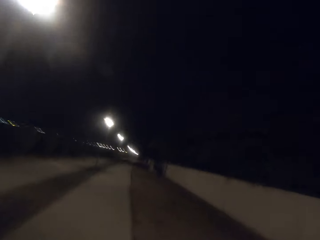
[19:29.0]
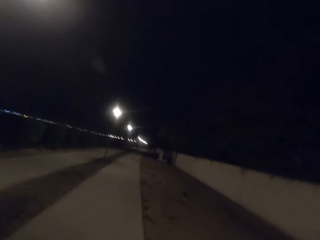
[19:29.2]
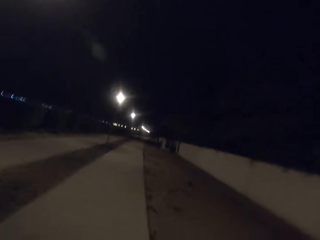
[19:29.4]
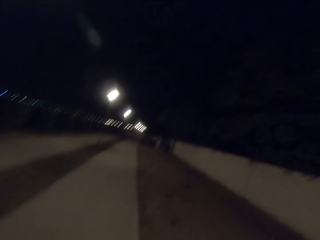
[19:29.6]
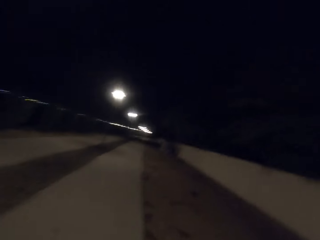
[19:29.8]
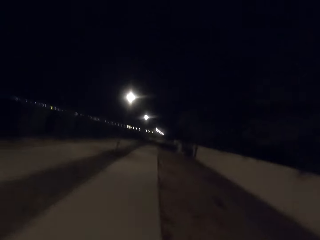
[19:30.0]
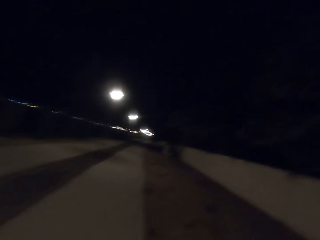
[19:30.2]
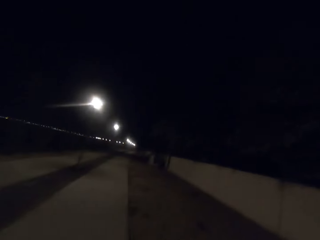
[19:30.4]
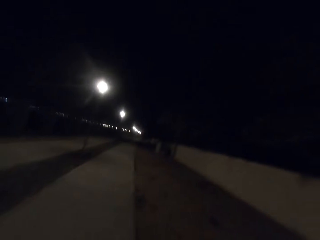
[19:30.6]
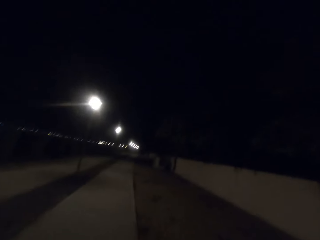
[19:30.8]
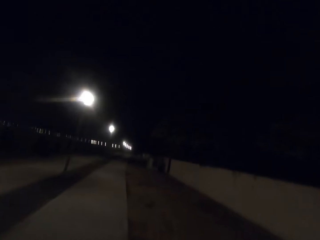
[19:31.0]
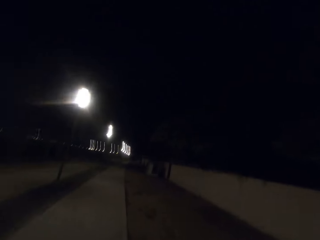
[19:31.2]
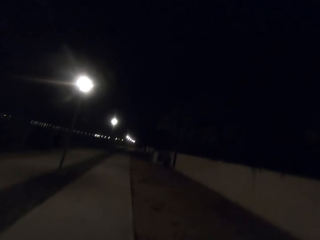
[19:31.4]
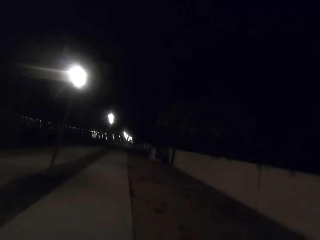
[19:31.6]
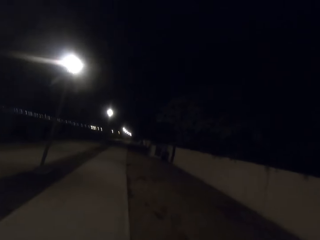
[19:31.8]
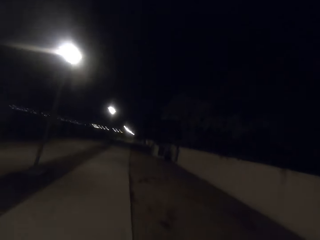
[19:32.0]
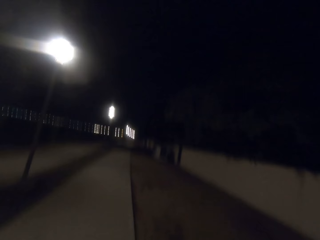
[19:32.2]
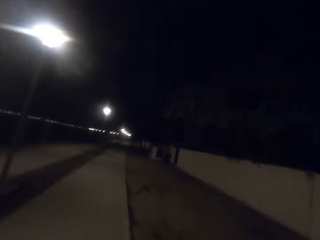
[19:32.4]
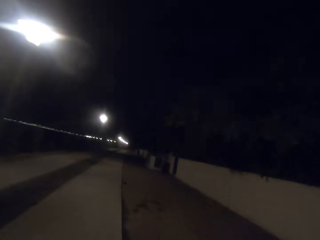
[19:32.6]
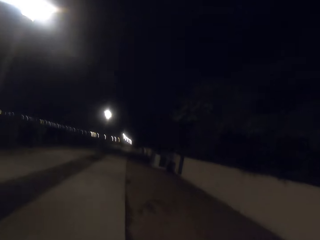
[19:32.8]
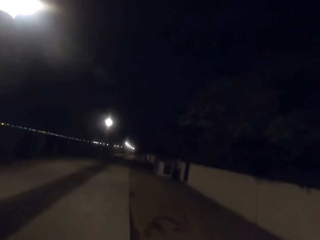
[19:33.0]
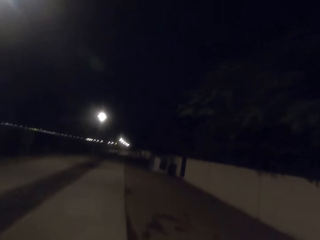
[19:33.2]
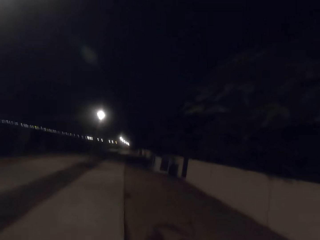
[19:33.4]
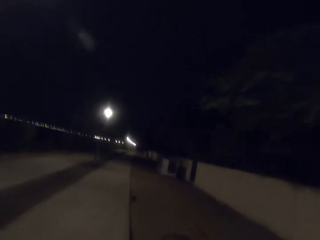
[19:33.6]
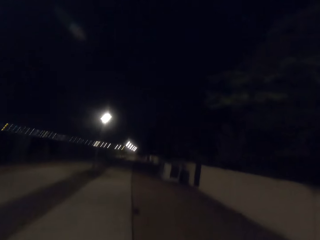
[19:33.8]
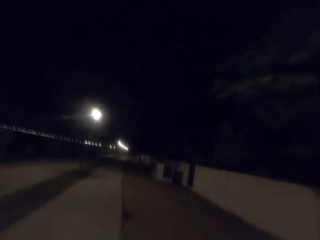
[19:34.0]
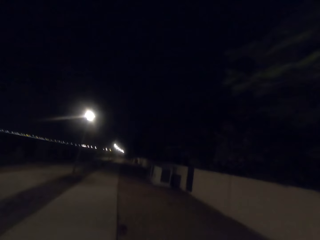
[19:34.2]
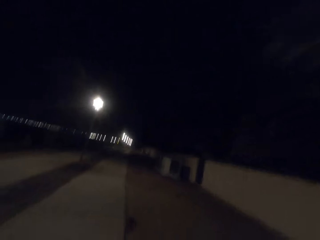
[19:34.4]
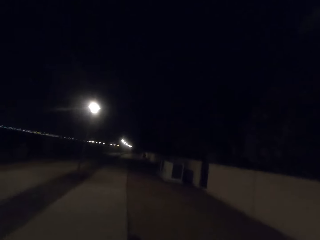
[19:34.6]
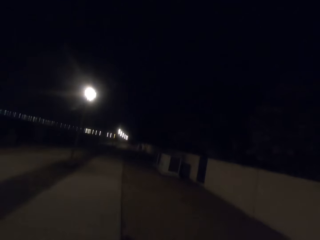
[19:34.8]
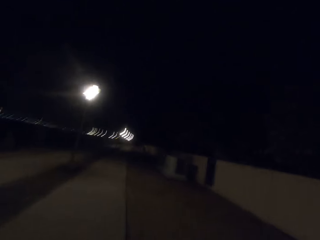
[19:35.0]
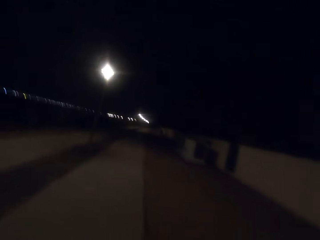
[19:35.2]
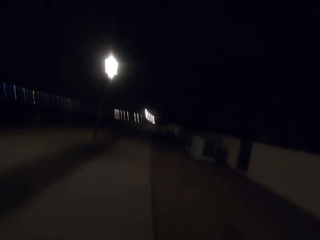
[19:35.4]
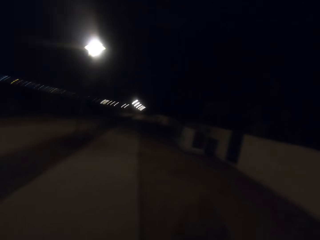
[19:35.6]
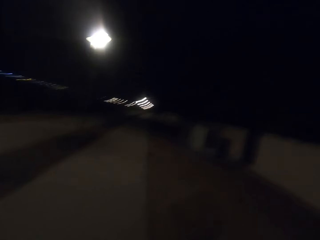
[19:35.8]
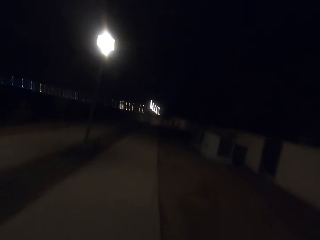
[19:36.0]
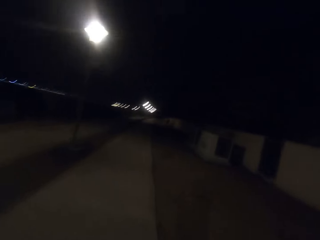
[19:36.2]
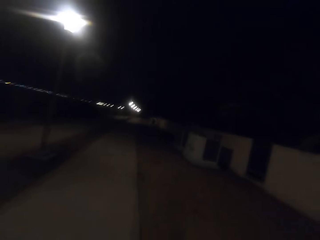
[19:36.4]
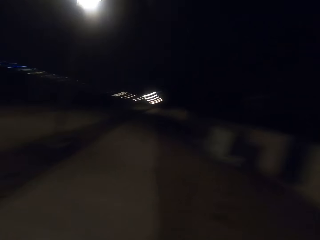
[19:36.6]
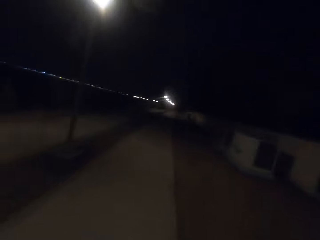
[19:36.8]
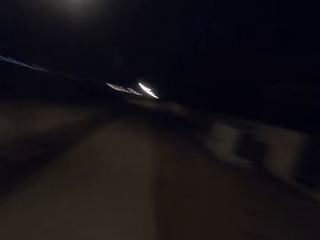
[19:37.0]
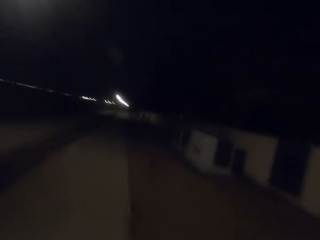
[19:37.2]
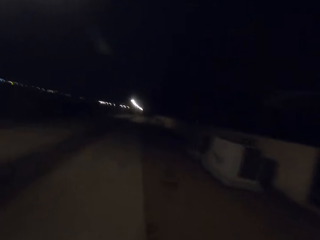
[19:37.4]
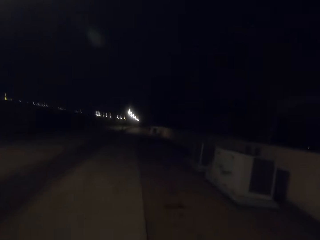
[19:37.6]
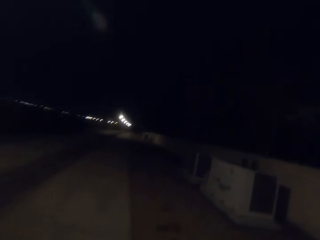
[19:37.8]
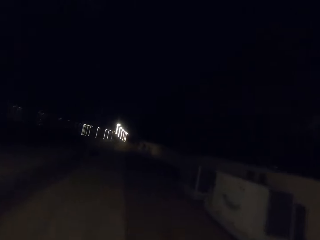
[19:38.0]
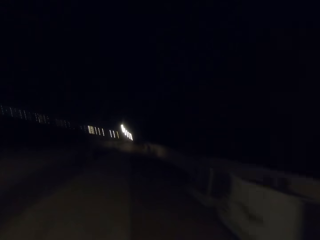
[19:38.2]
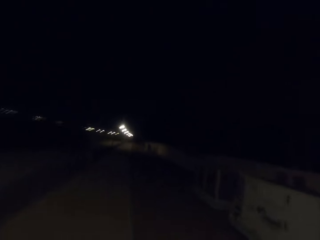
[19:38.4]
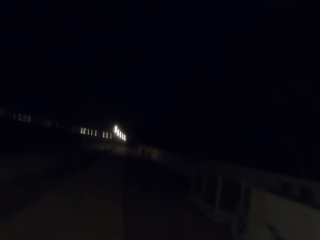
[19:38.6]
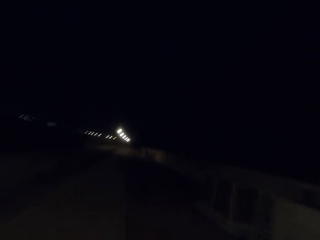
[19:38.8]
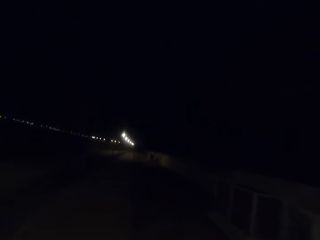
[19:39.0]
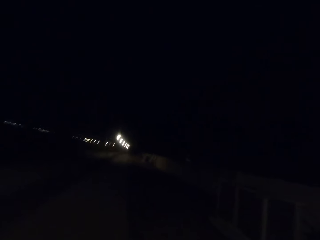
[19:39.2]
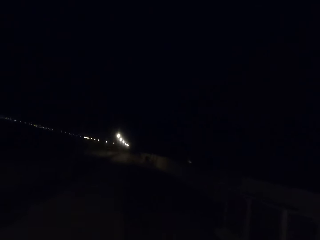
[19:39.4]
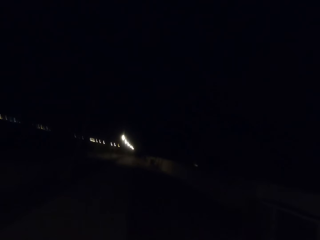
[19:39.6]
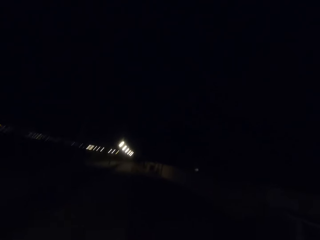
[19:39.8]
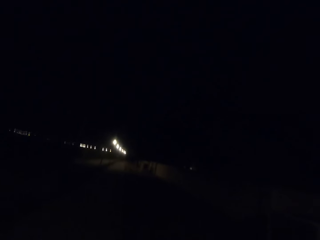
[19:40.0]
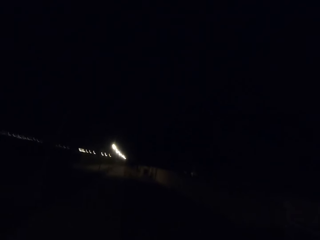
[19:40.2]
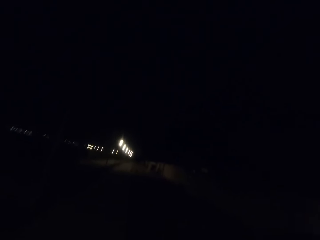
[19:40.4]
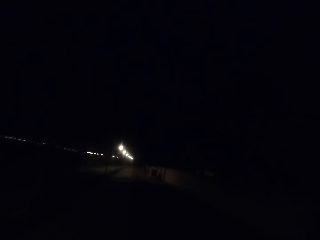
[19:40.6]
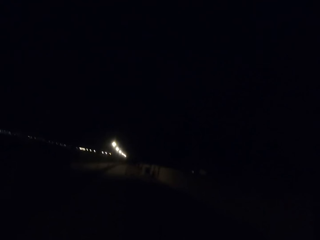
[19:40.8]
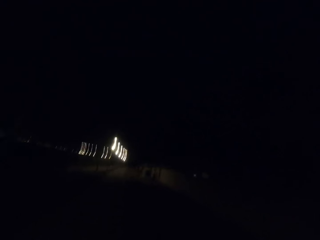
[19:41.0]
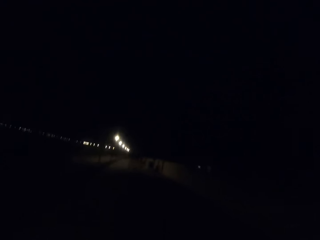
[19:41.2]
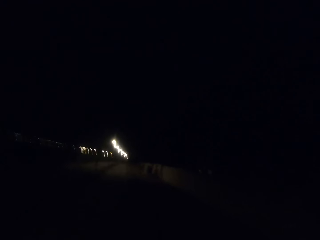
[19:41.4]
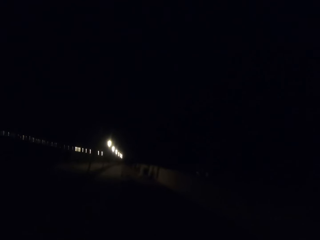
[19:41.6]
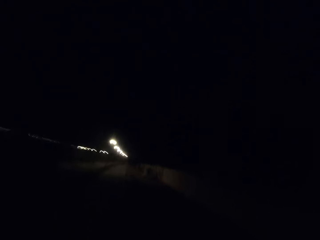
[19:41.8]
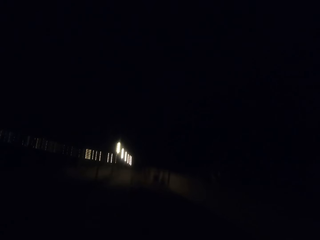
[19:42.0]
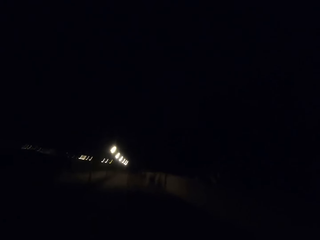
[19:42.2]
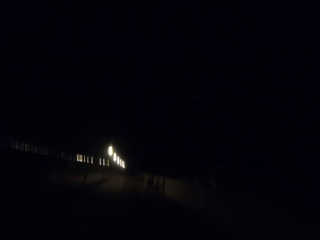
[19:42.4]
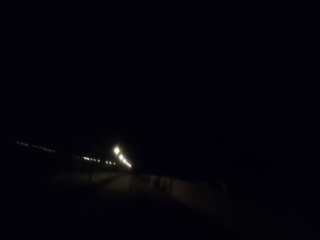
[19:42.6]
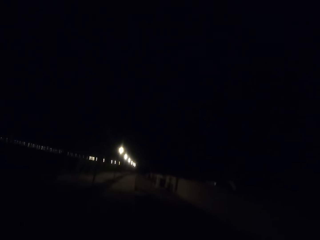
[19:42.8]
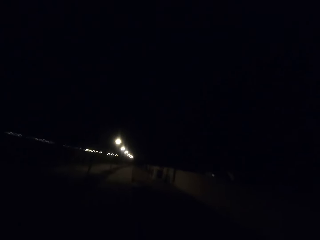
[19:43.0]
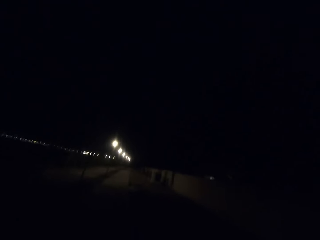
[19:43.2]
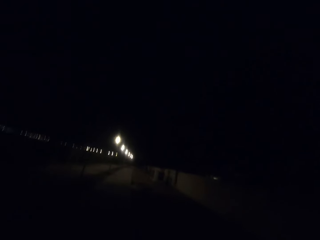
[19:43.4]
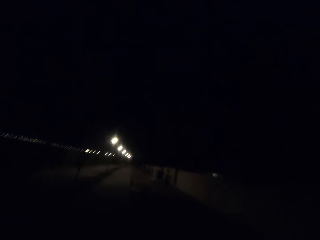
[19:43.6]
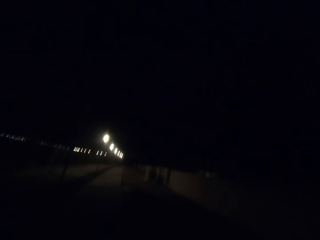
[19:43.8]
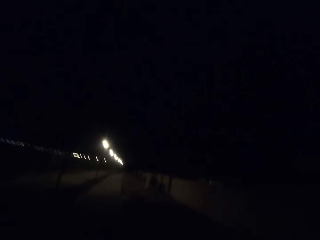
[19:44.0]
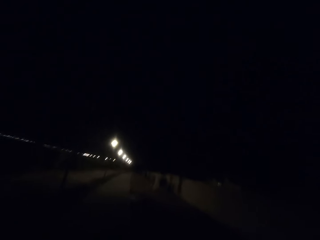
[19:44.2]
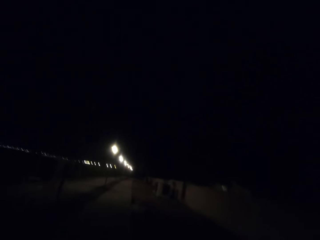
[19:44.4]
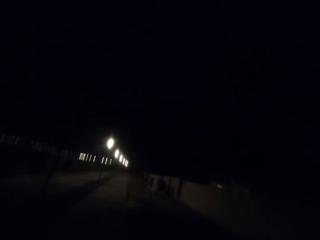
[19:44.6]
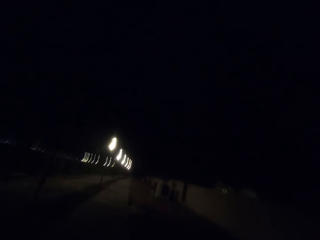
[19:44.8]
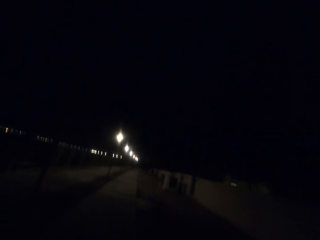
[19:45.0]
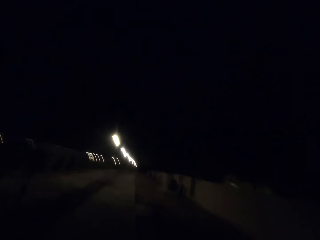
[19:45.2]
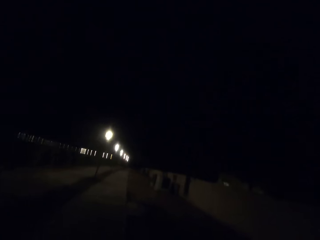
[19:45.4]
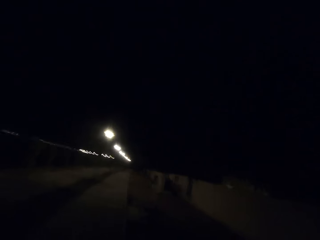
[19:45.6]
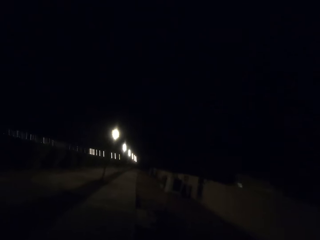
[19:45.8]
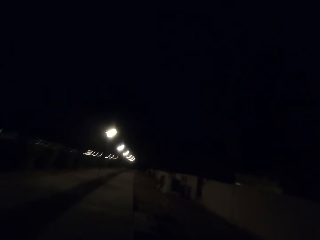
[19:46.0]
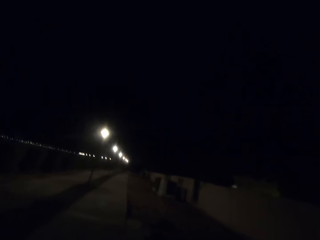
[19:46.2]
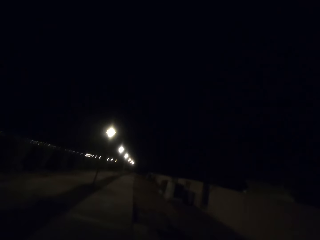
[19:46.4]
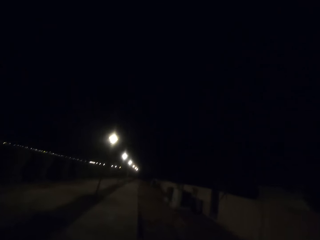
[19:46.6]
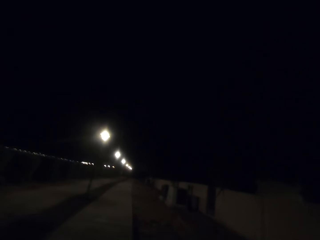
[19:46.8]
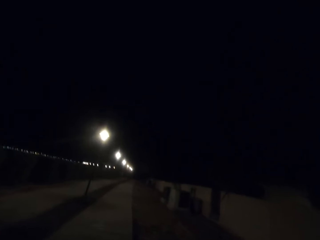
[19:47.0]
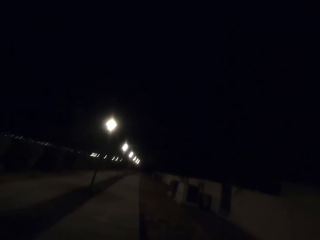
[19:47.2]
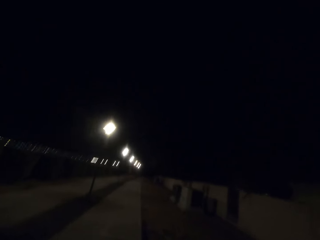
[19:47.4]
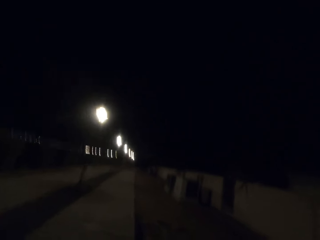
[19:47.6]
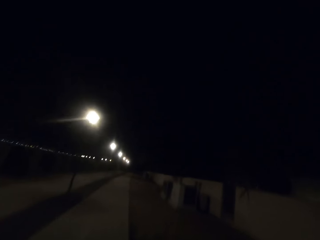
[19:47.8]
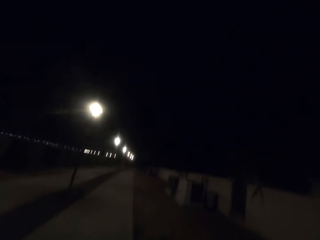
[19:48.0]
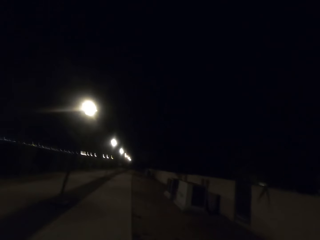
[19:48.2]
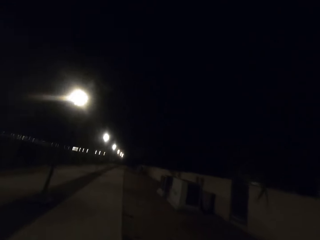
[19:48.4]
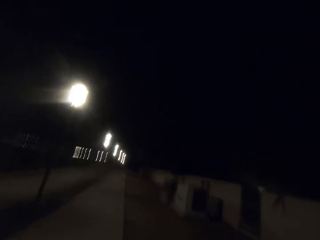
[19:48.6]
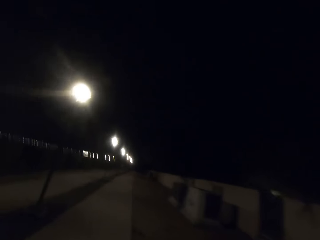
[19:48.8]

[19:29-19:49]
Street lights appear. Another street light appears. Street lights appear.

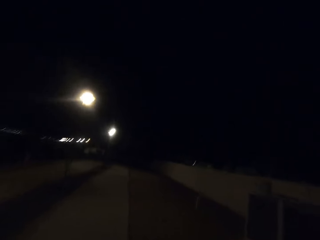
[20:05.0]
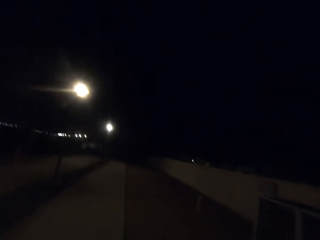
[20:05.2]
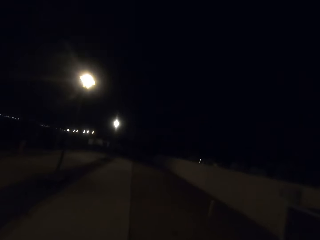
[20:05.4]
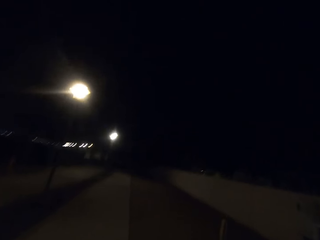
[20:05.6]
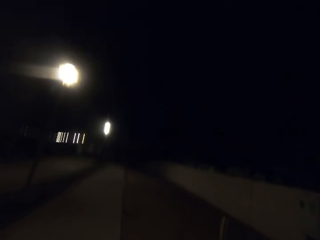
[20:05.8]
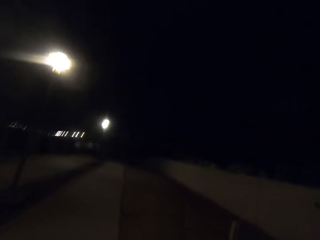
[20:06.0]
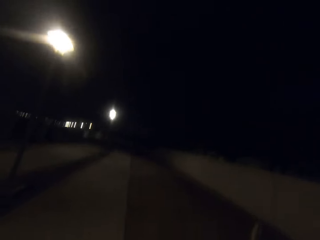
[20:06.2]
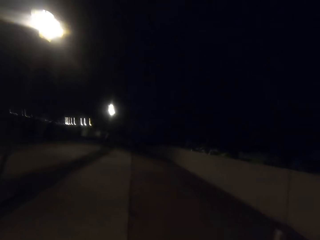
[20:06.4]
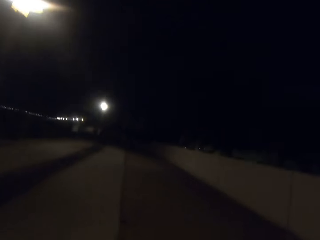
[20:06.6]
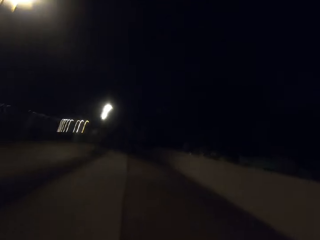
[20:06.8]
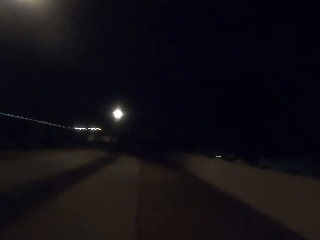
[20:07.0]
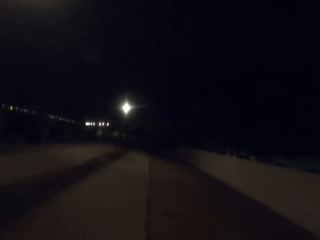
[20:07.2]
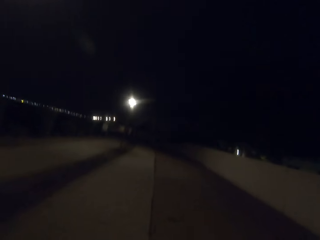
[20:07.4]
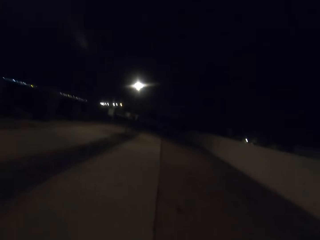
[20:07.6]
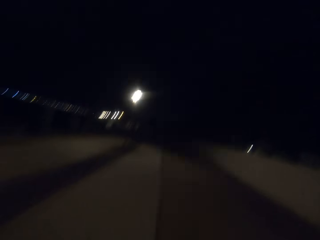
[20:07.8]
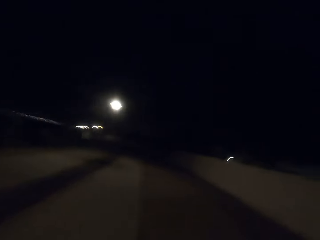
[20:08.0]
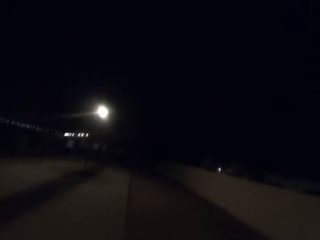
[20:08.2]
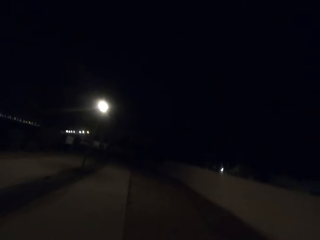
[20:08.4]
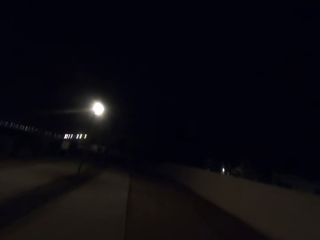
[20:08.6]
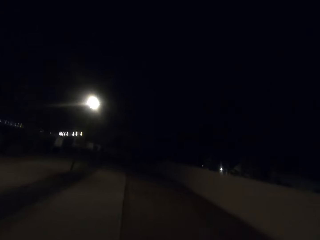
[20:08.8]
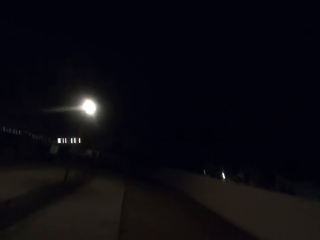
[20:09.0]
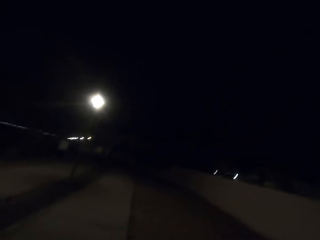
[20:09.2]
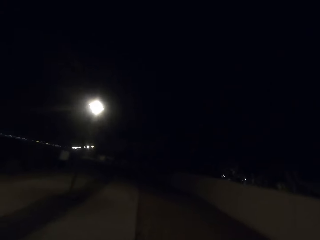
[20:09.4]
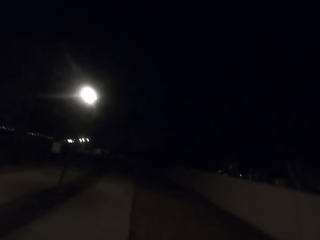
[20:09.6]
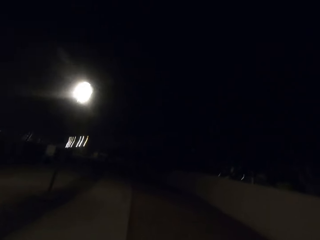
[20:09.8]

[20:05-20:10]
Street lights appear.
